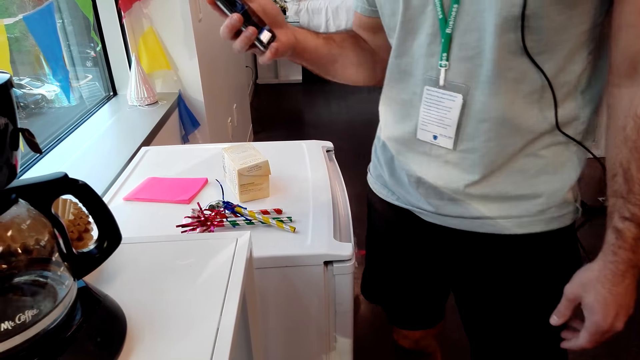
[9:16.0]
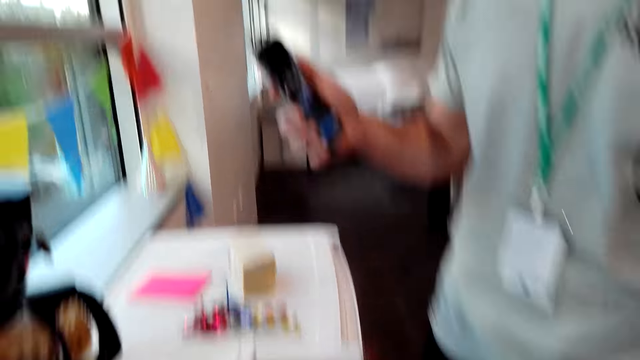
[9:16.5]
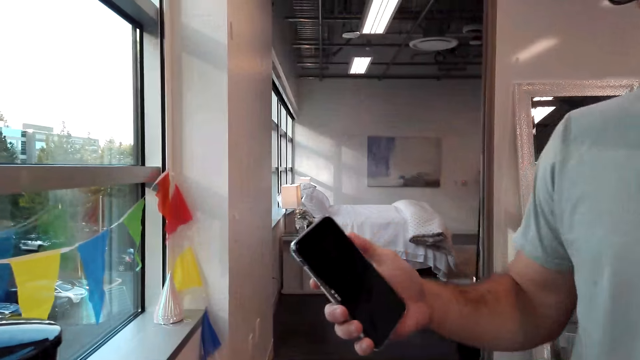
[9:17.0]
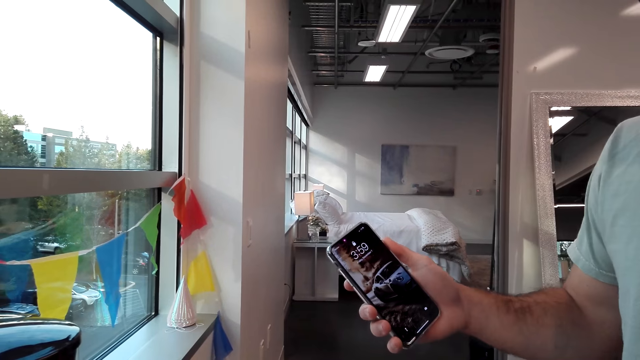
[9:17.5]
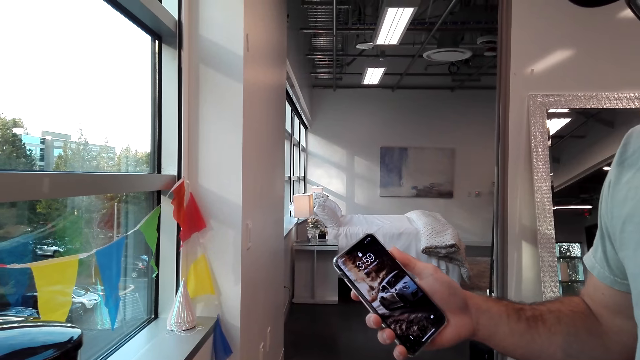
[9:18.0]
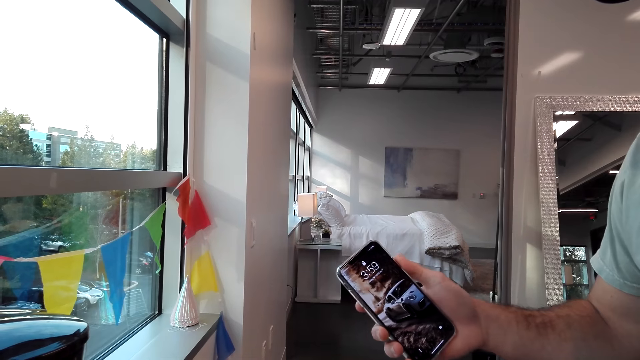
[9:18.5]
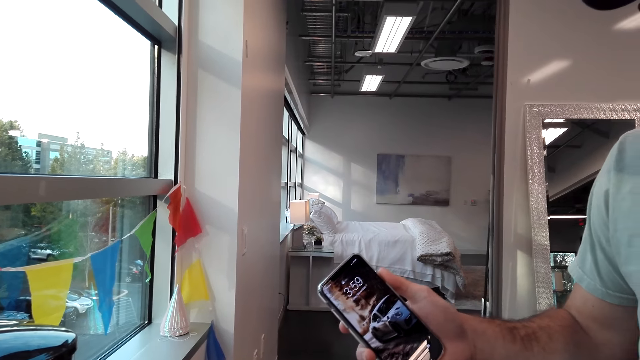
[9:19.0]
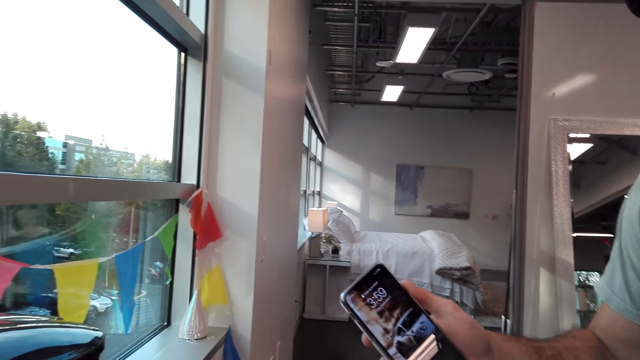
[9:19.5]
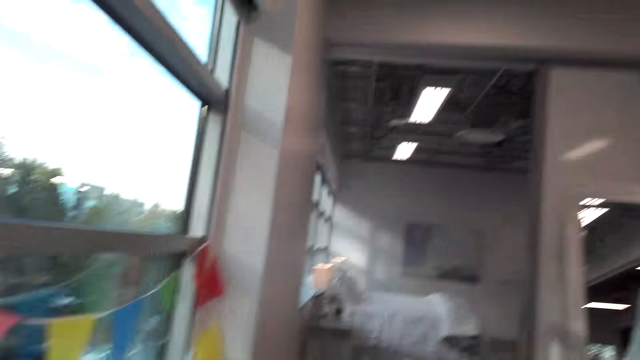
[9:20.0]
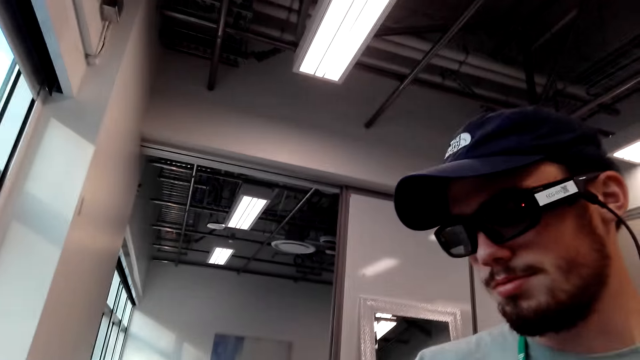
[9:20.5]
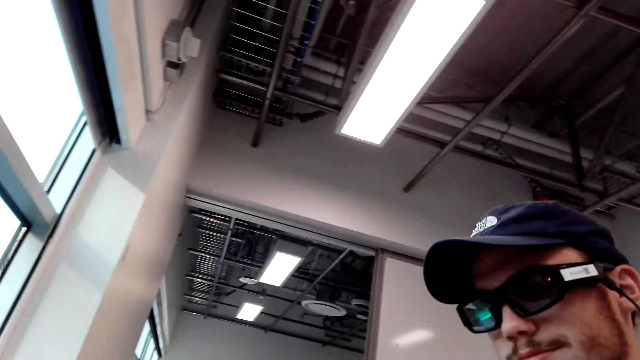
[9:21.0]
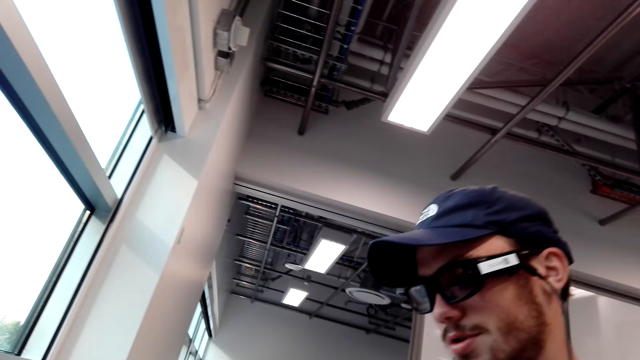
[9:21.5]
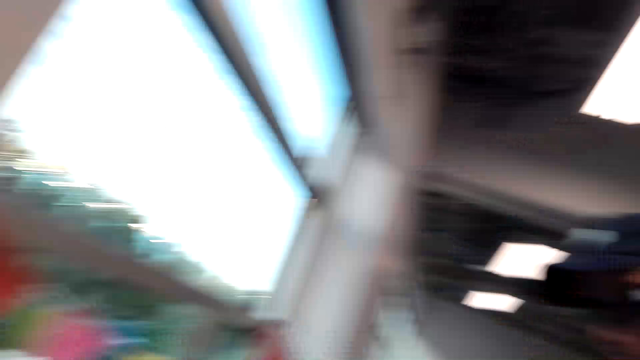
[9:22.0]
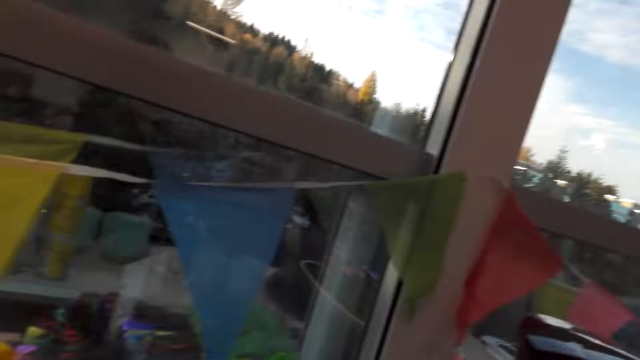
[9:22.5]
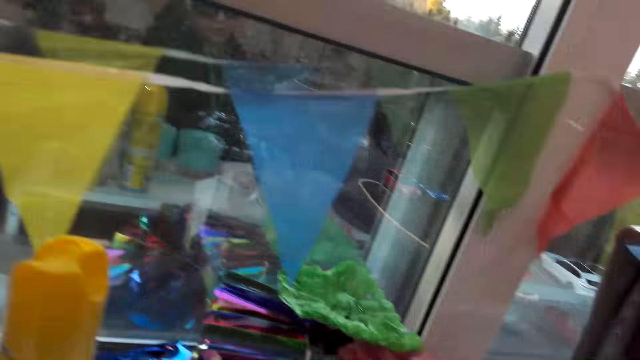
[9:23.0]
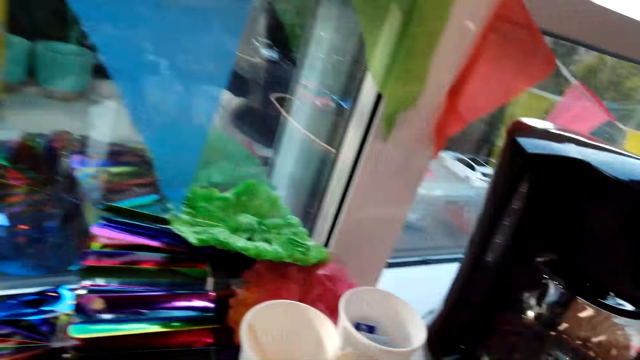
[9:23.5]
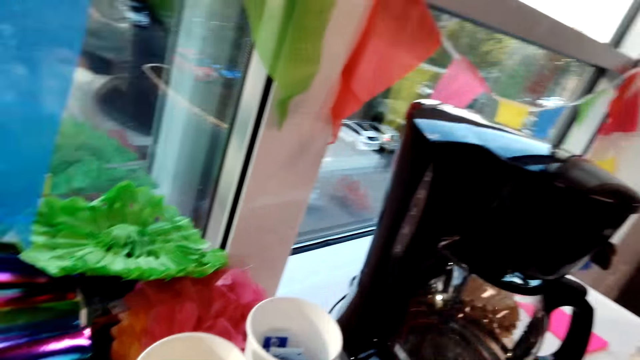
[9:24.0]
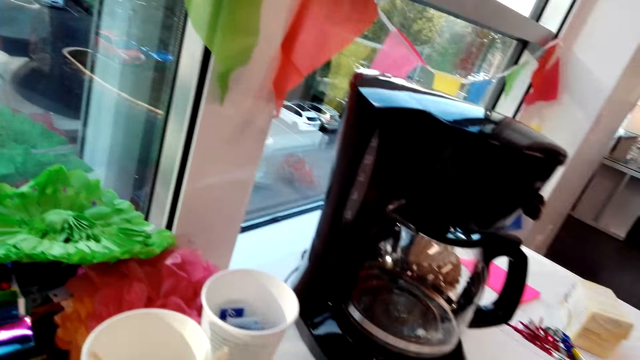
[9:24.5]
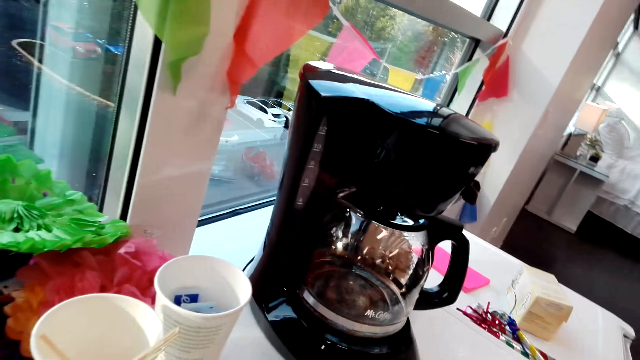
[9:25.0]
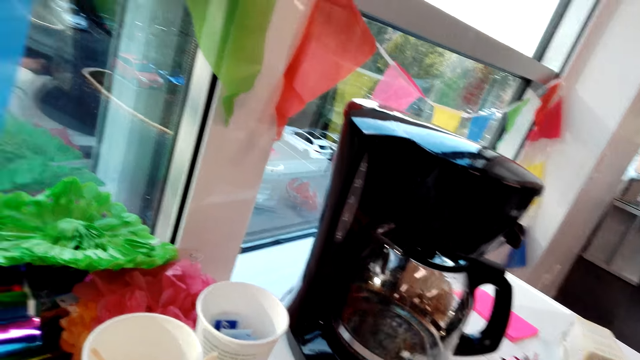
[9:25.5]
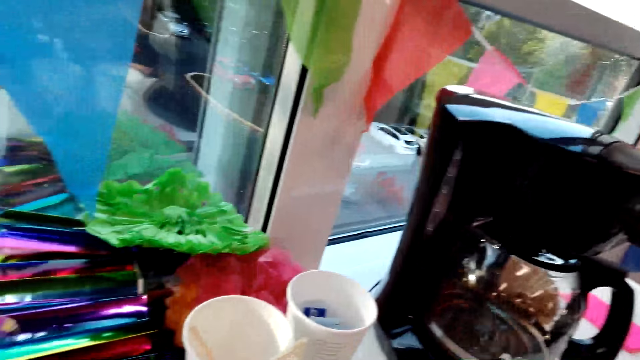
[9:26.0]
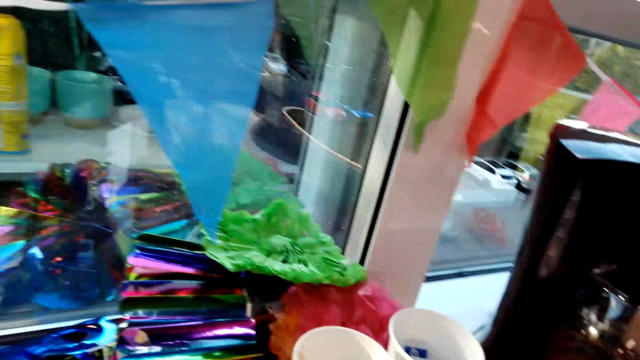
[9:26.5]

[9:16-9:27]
The camera wearer turns around the room.

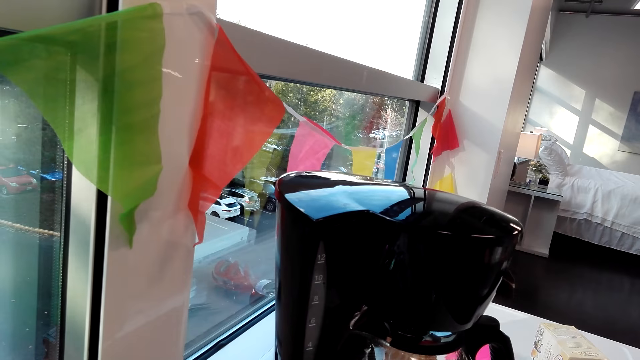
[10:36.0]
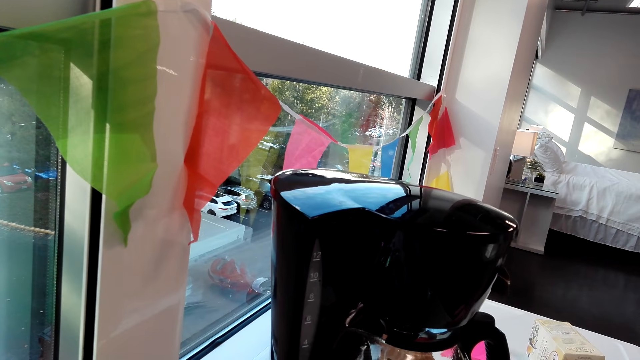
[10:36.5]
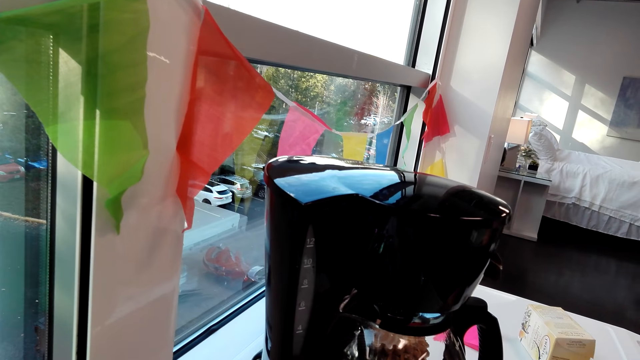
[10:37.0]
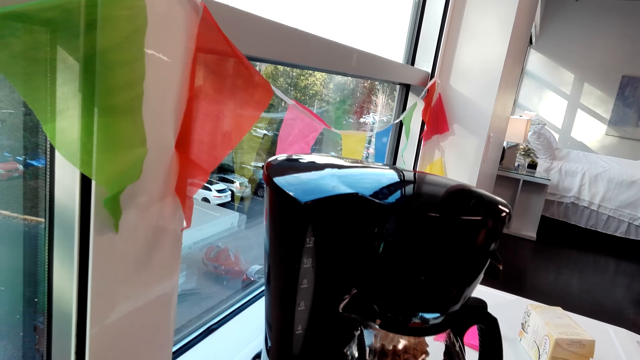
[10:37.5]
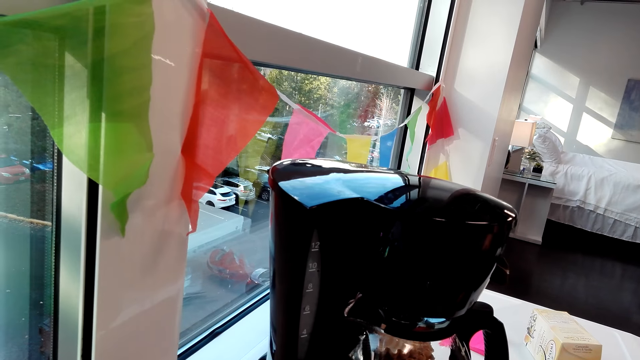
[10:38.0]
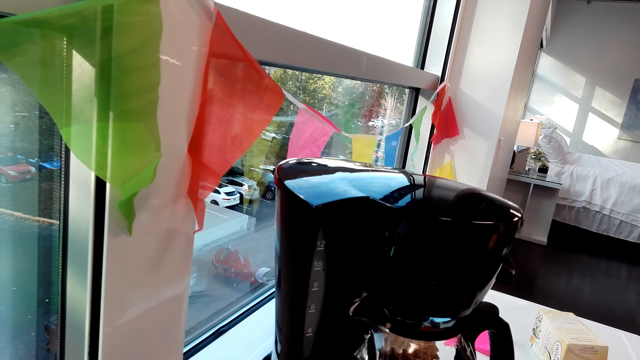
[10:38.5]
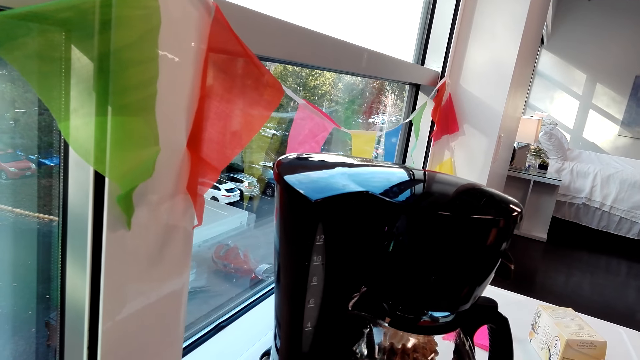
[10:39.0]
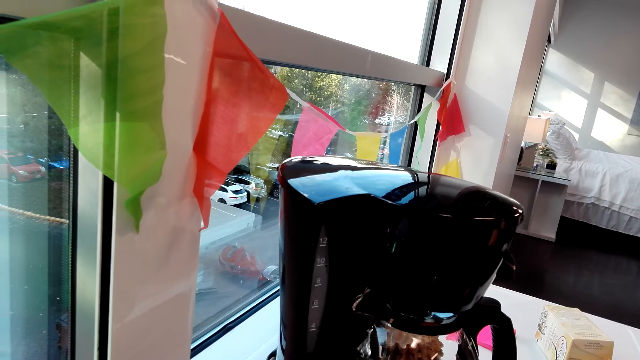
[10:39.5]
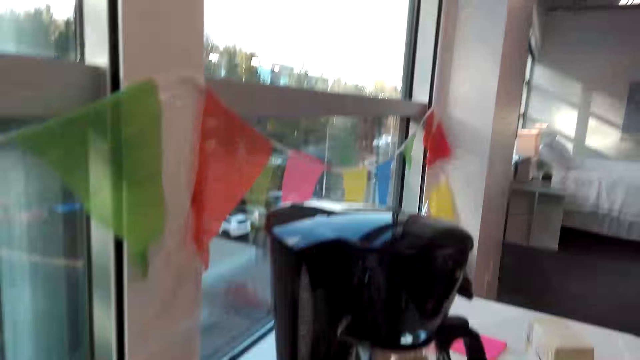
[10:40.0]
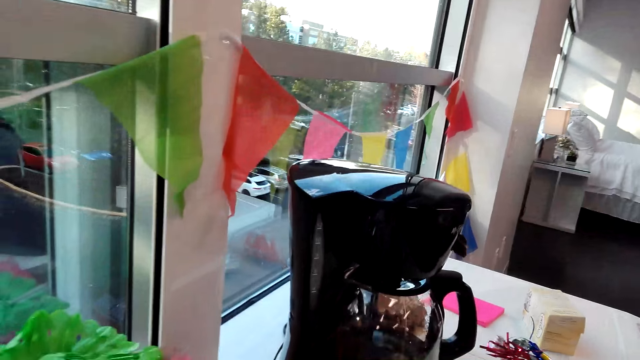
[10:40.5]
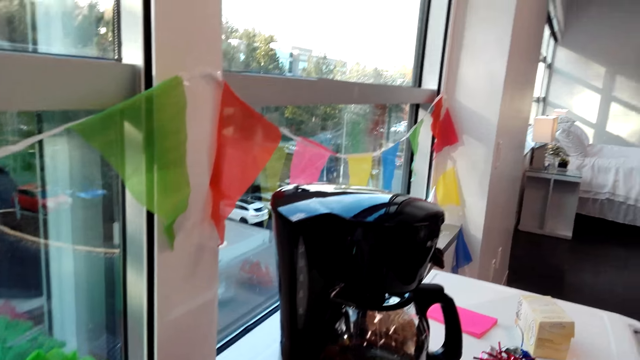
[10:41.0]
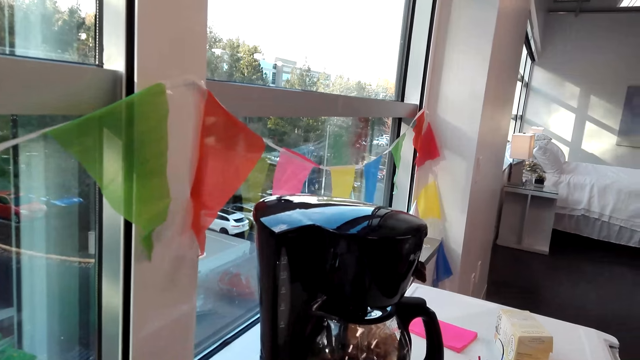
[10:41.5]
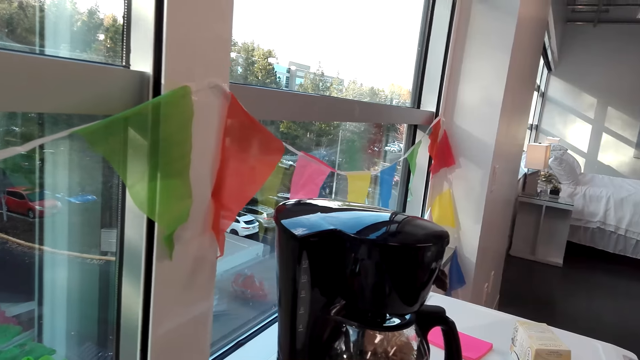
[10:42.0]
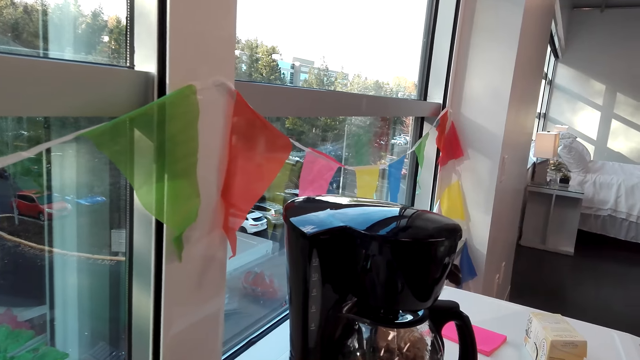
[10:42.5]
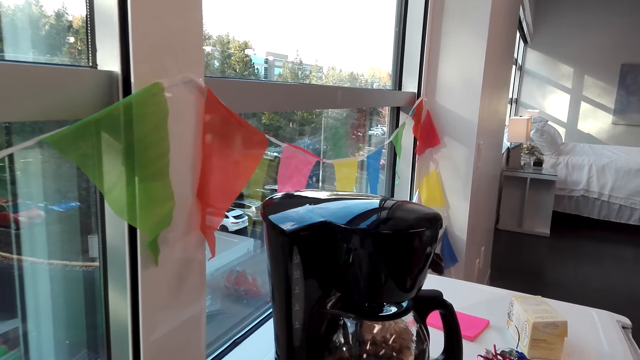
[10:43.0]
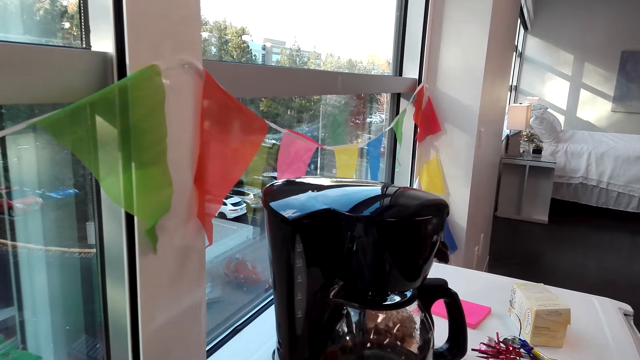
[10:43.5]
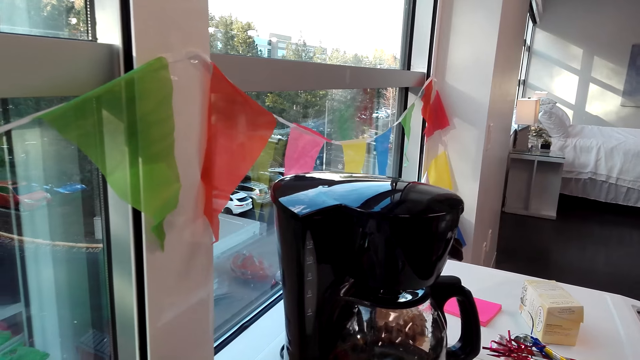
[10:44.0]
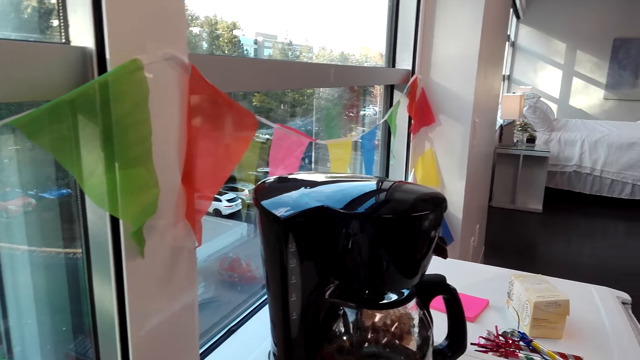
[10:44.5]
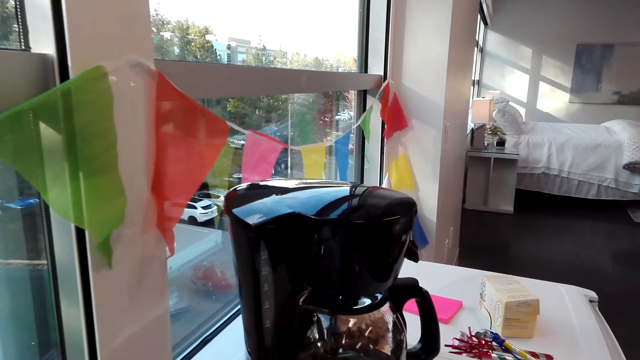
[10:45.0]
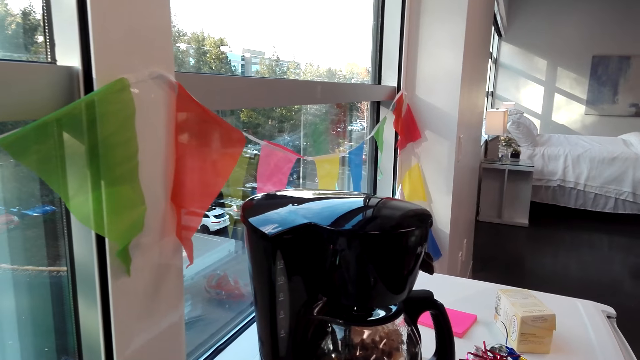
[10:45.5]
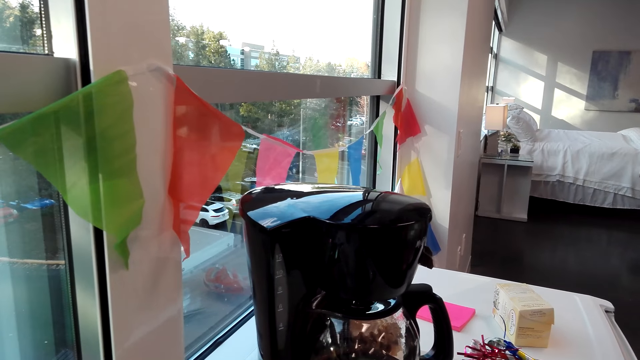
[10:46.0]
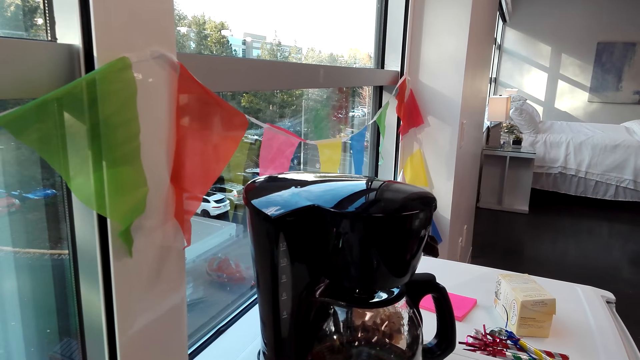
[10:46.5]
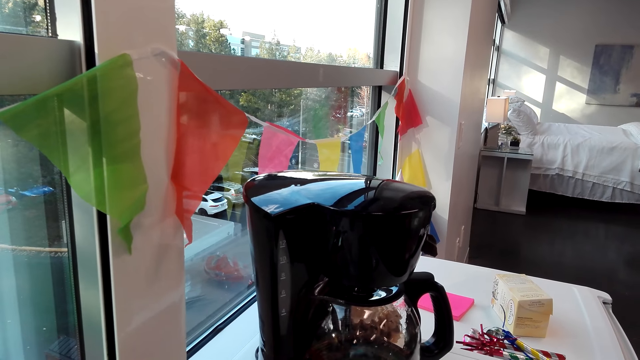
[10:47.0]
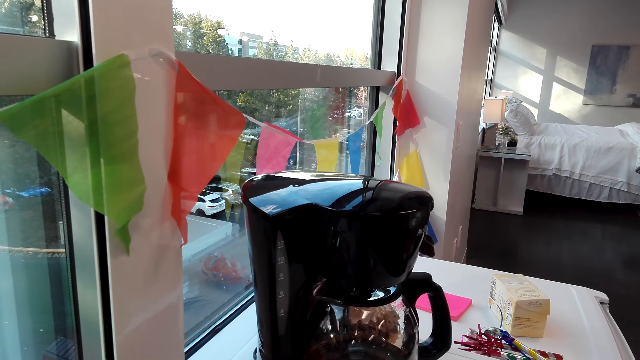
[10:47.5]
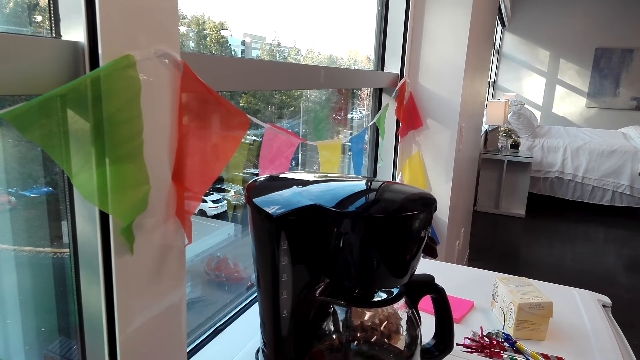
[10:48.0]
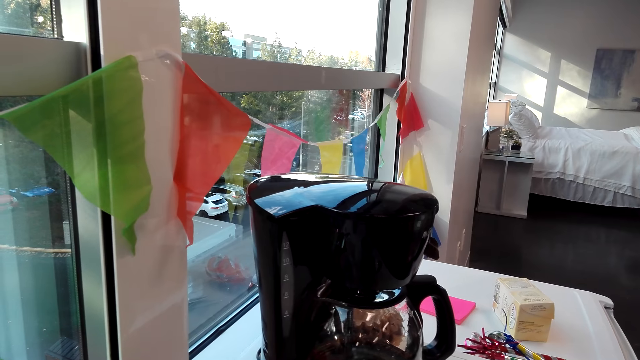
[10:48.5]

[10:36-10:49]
The camera wearer makes coffee.
